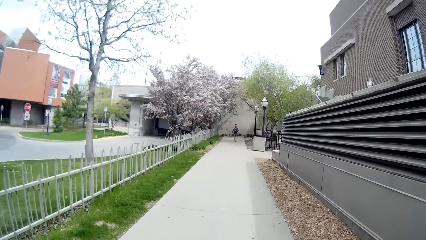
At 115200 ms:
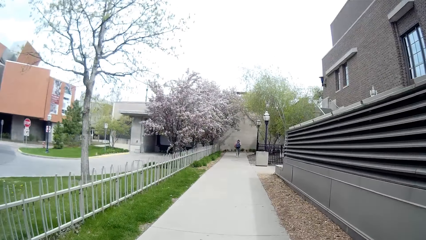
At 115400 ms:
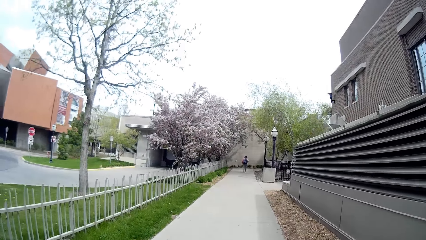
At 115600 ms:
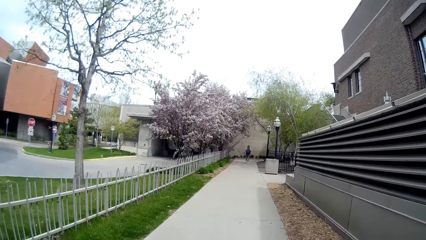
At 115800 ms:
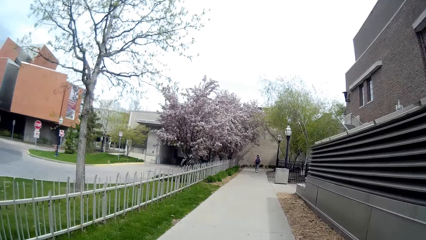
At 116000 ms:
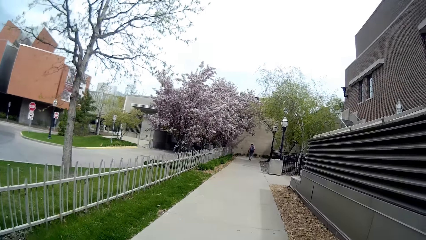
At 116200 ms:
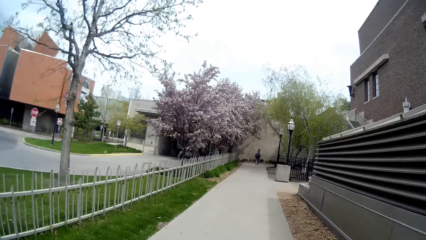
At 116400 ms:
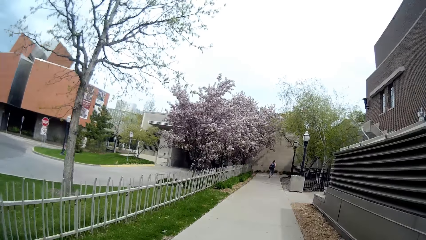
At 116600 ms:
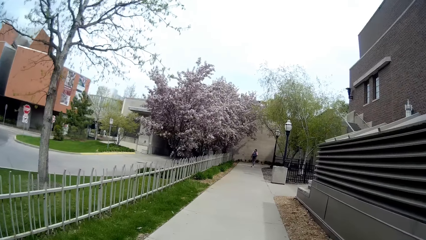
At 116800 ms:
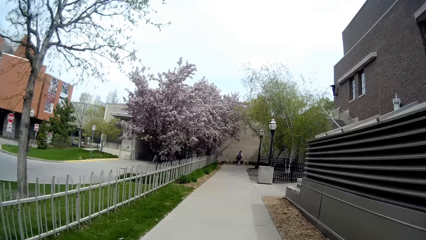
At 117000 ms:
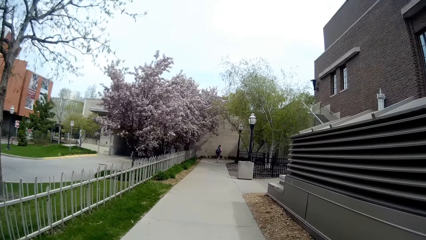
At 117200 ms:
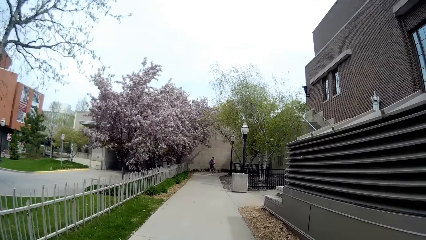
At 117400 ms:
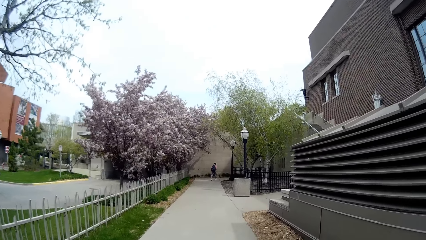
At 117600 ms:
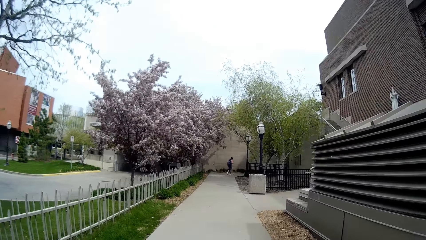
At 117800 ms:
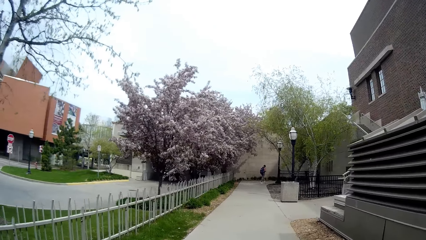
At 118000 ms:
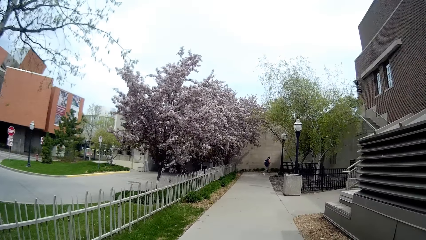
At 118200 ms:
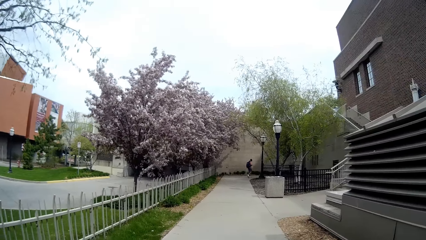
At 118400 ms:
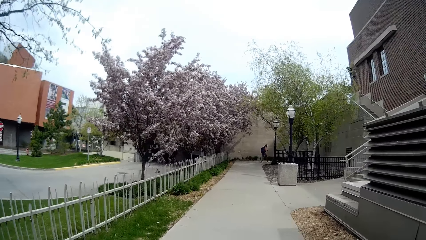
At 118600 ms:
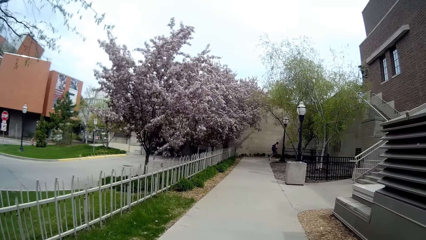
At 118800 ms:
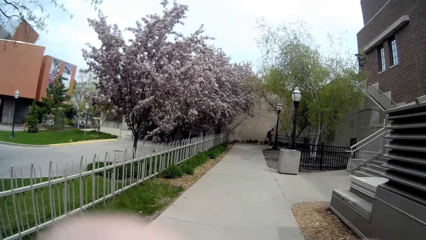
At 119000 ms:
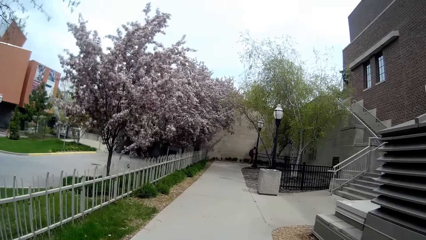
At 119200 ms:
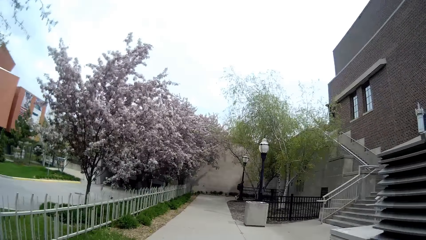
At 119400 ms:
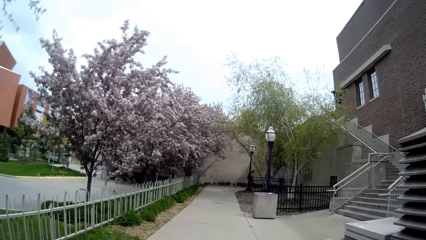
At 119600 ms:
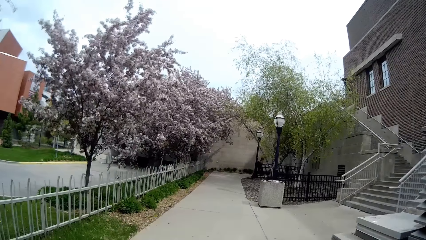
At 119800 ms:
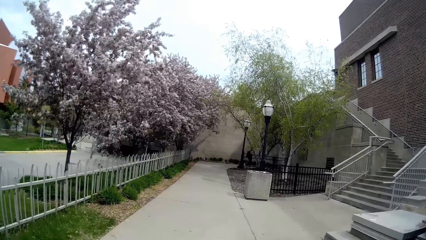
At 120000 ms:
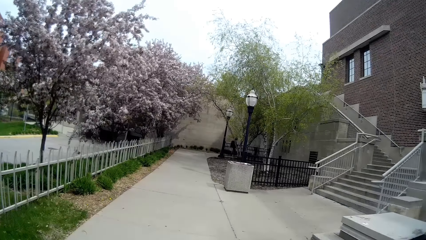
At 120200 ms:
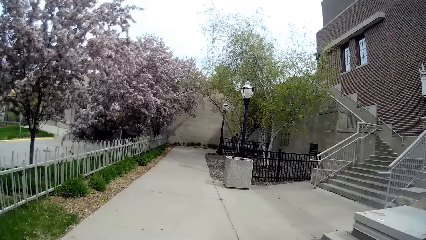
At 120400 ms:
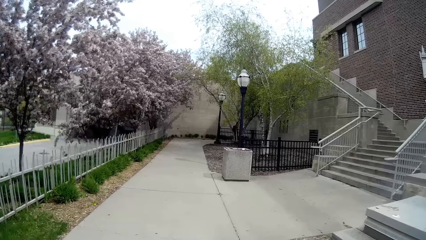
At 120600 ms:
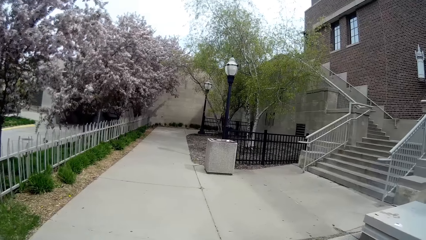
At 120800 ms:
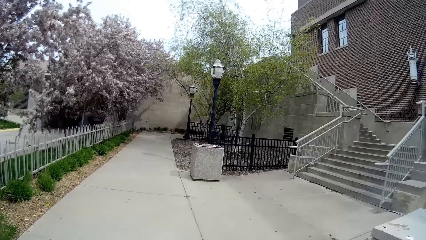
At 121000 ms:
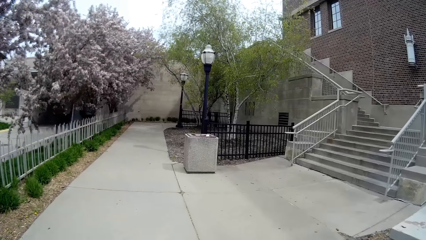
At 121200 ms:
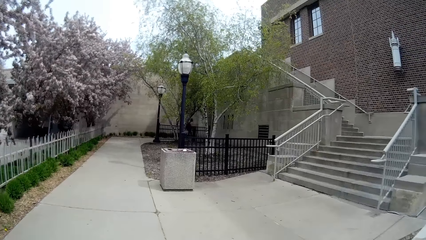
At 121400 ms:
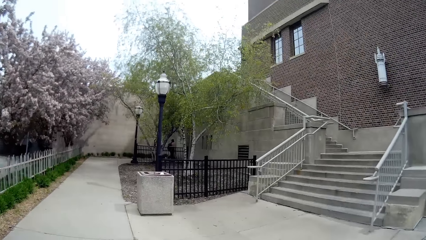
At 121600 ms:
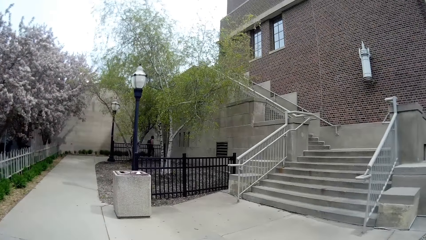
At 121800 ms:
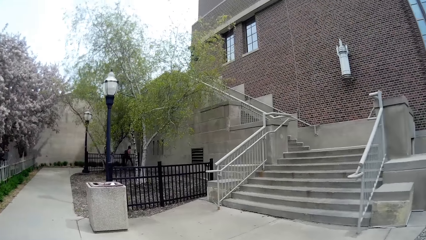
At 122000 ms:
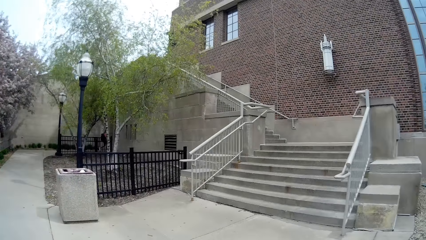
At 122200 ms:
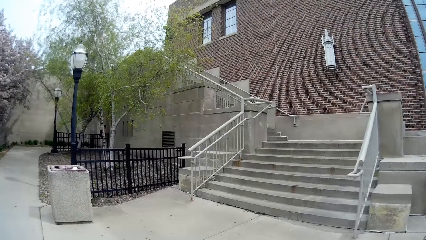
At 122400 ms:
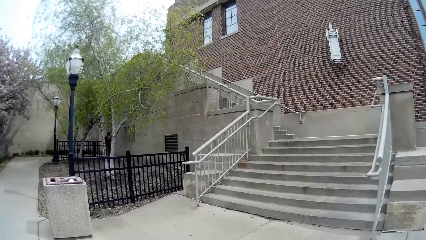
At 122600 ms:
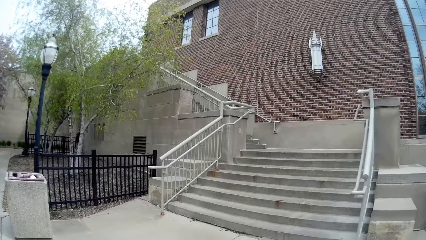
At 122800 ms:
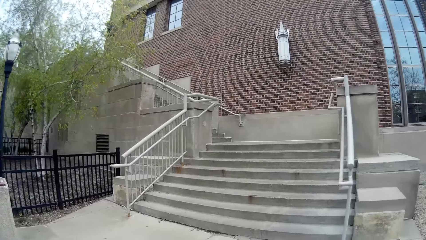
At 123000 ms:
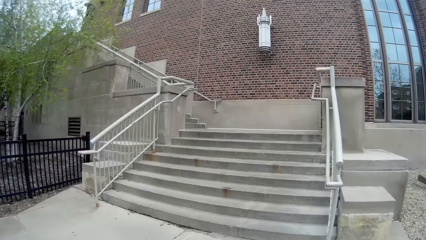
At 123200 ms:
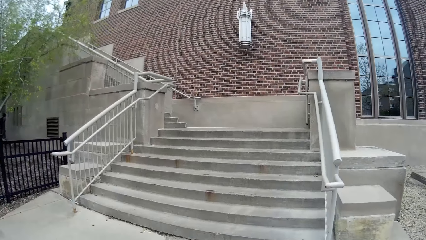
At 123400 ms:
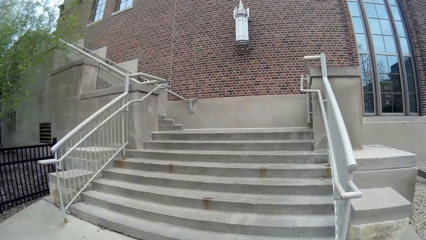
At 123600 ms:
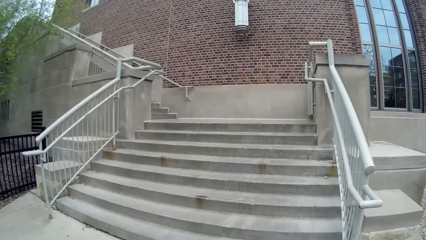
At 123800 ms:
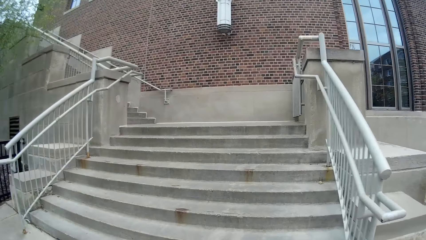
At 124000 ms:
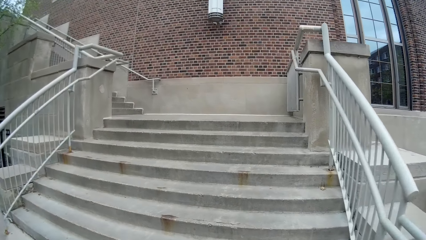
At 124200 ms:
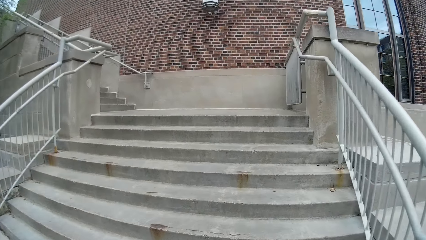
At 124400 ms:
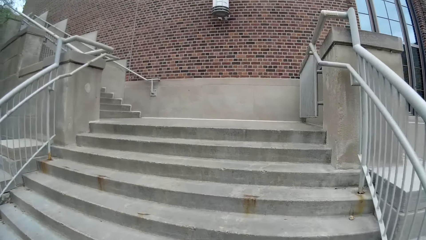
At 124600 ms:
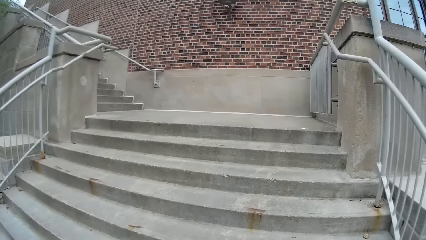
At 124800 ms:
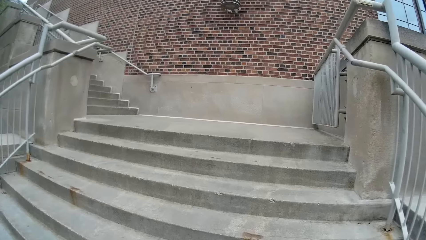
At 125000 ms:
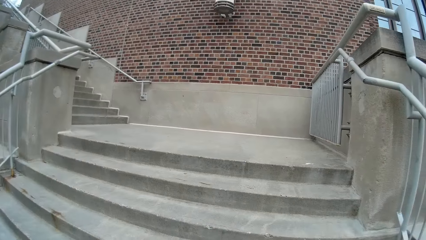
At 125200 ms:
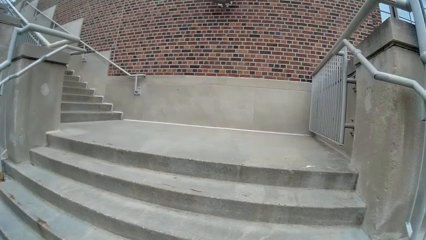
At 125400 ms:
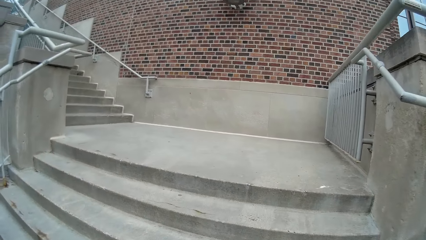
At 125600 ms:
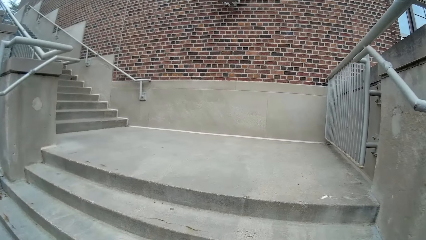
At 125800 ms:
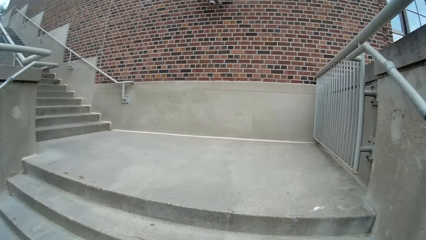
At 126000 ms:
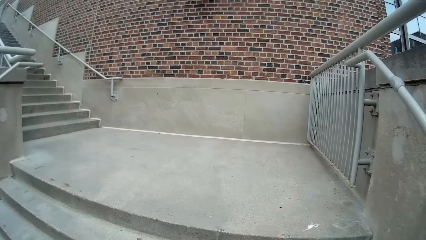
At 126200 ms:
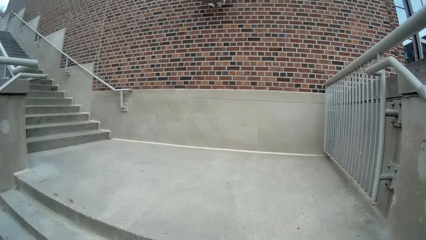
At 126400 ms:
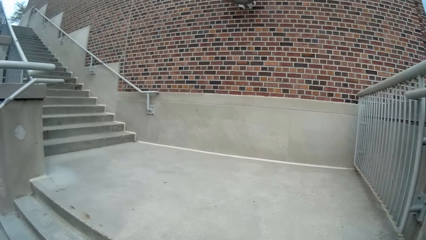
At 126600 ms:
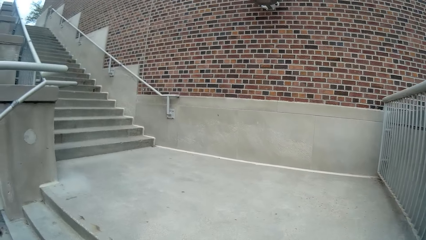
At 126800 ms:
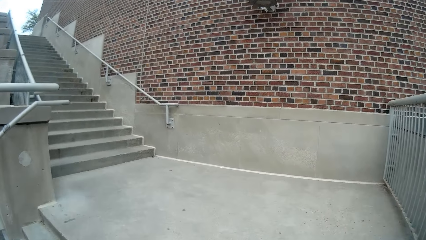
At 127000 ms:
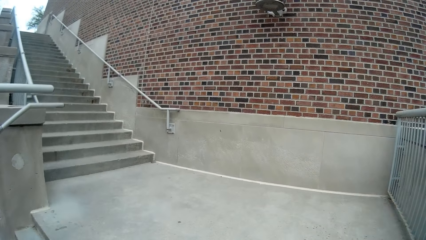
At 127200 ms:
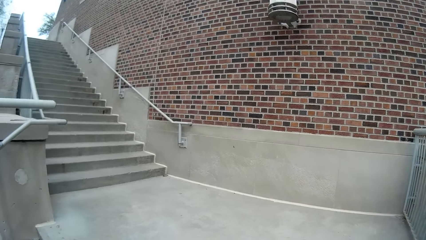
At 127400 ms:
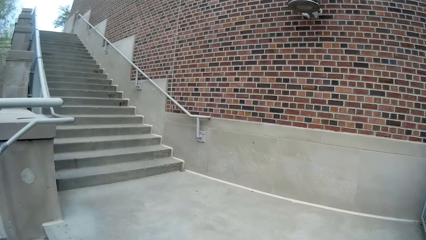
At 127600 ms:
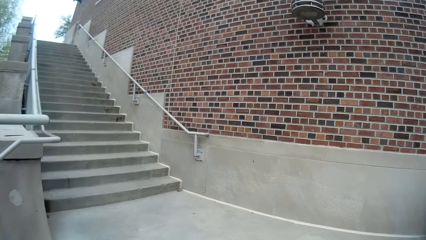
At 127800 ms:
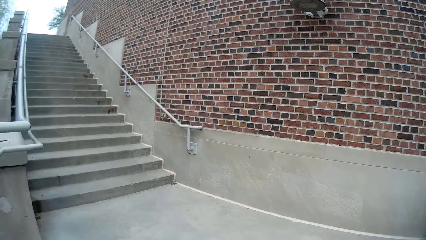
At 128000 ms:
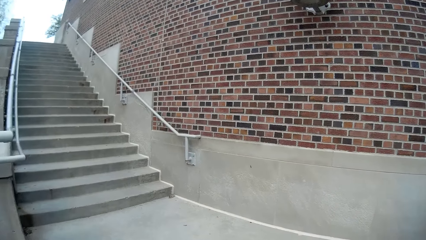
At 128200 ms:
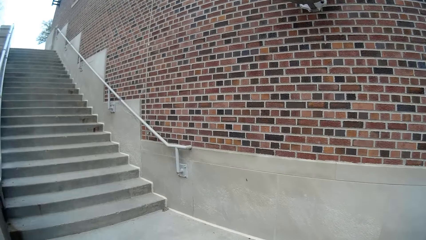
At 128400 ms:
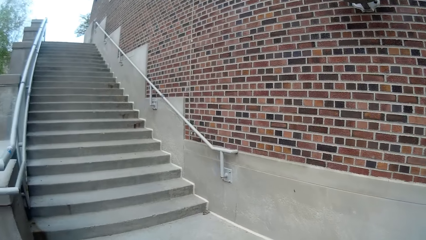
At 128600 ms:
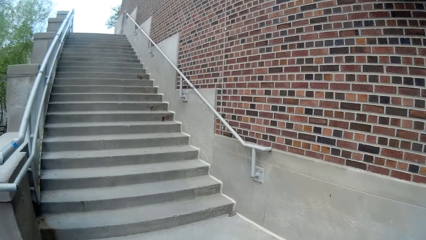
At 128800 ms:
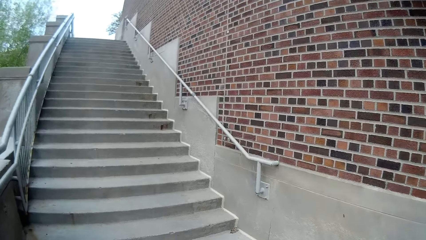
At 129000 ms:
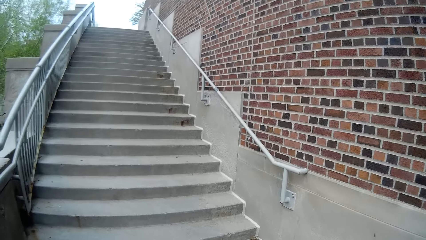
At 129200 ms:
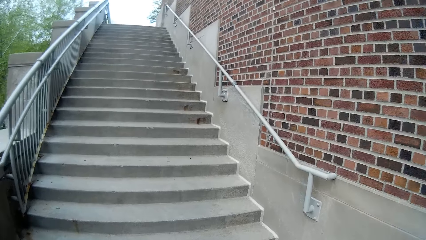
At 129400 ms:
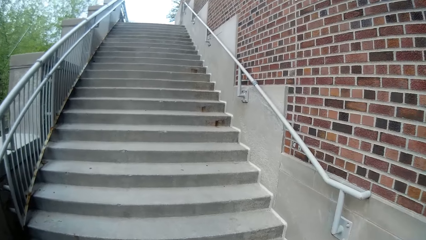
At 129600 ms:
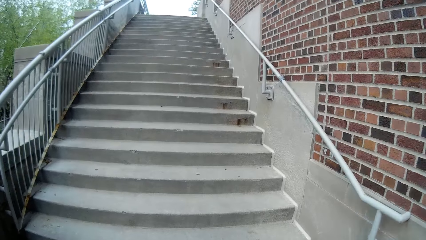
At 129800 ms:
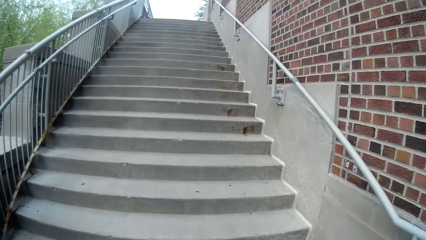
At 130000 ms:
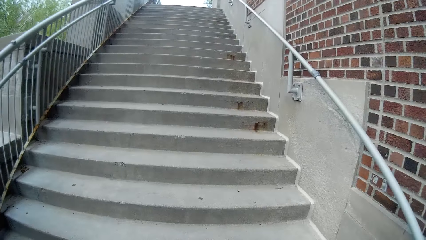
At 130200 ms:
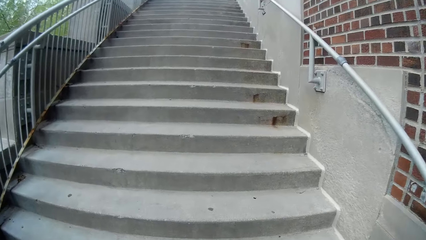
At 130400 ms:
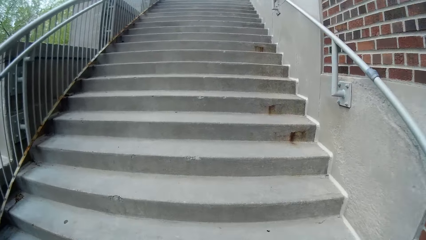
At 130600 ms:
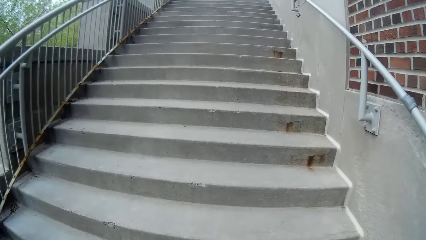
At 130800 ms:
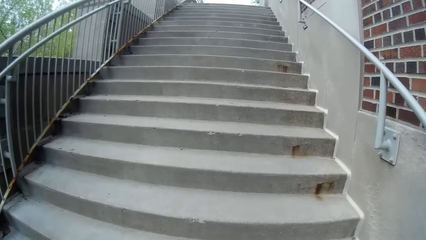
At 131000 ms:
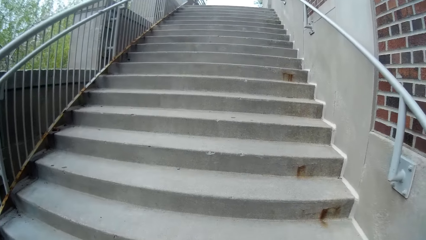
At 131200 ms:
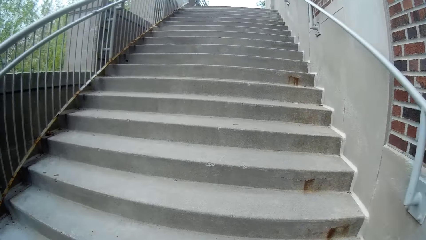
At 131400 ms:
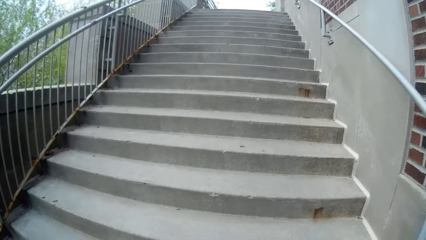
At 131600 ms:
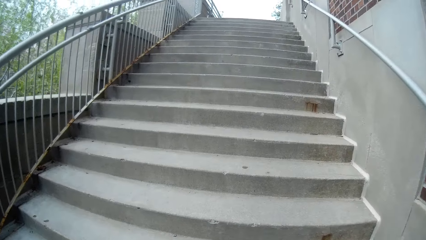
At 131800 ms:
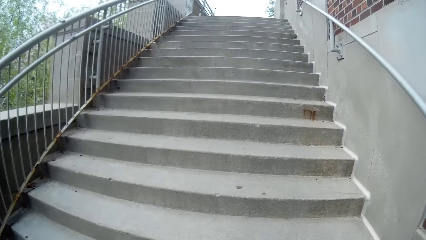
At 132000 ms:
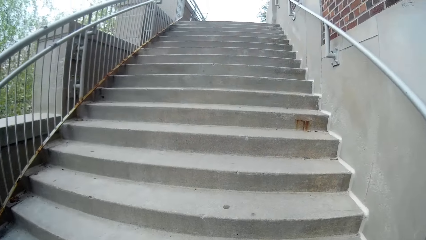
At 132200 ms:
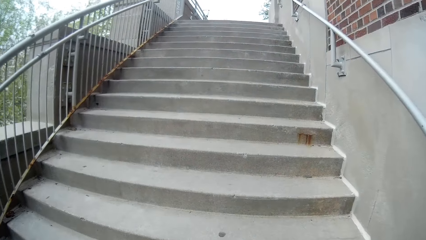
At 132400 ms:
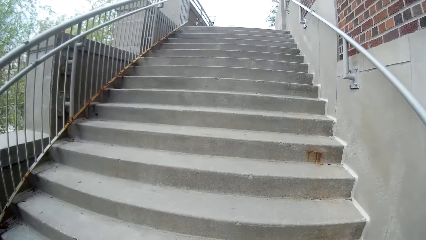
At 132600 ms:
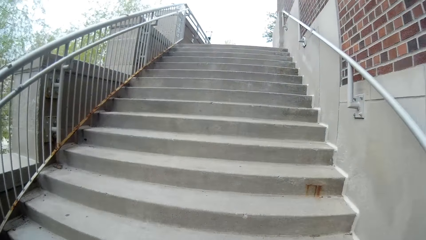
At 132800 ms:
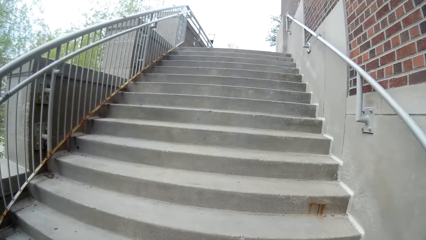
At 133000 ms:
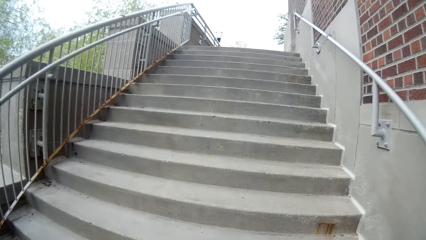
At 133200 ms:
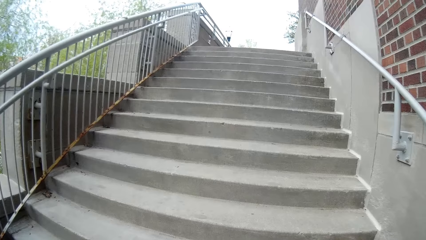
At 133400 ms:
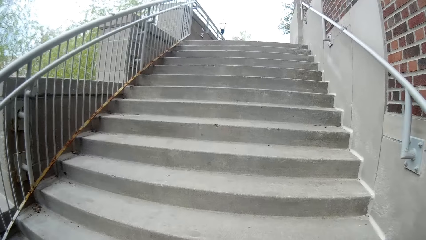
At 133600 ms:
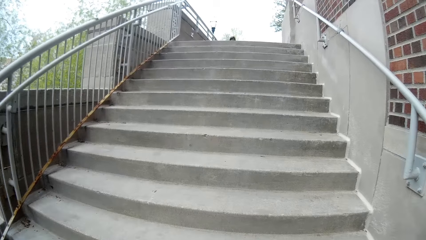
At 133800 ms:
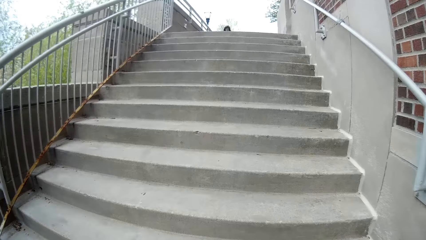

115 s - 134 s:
A man walks past the camera wearer. The camera wearer goes upstairs. They climb up the stairs.
